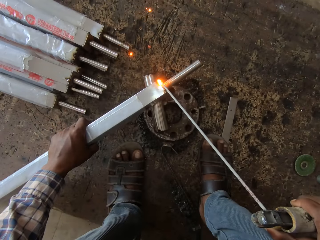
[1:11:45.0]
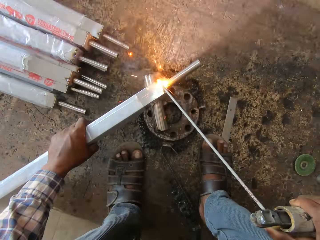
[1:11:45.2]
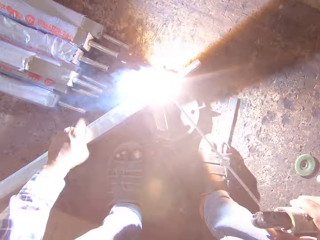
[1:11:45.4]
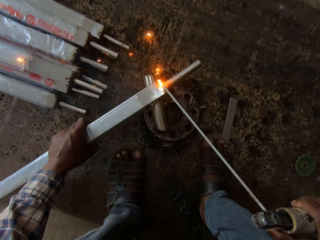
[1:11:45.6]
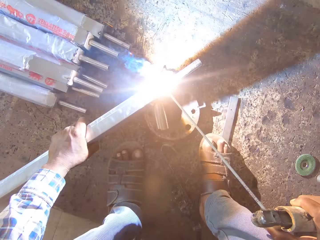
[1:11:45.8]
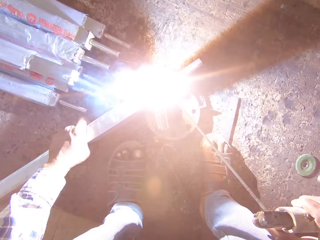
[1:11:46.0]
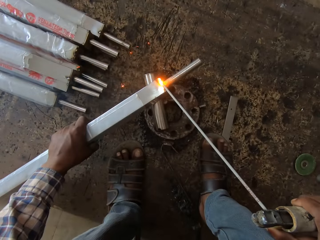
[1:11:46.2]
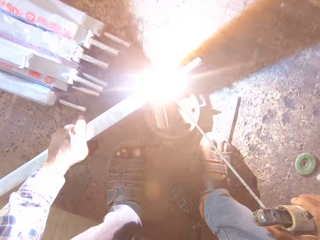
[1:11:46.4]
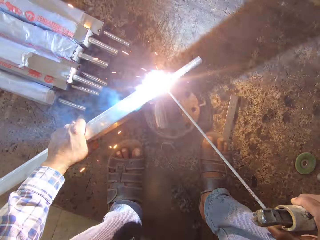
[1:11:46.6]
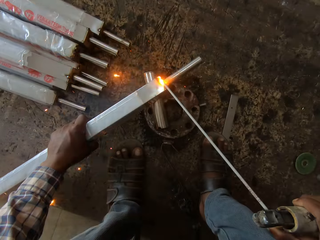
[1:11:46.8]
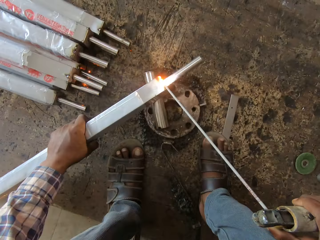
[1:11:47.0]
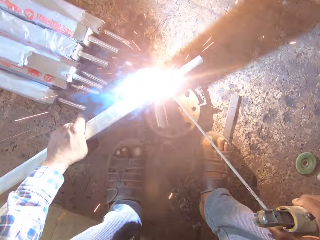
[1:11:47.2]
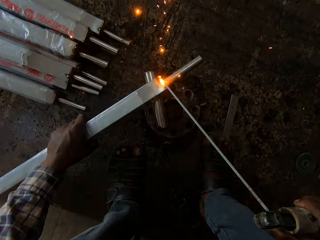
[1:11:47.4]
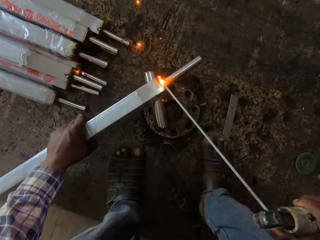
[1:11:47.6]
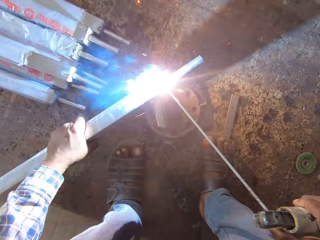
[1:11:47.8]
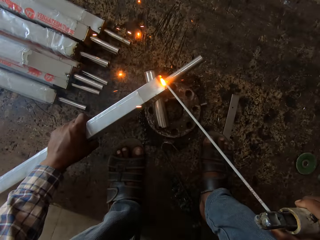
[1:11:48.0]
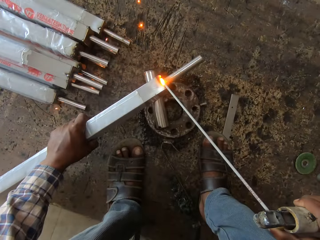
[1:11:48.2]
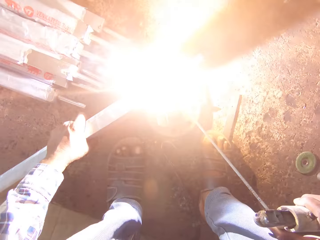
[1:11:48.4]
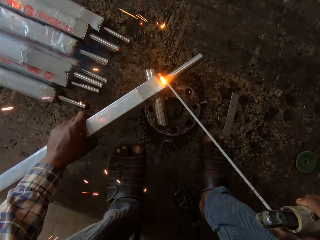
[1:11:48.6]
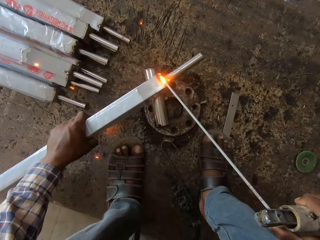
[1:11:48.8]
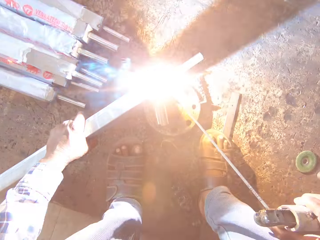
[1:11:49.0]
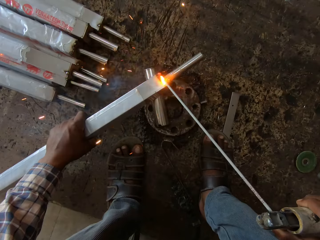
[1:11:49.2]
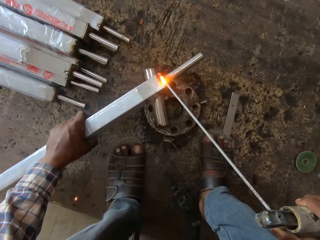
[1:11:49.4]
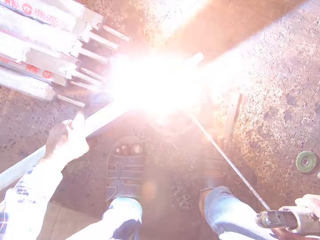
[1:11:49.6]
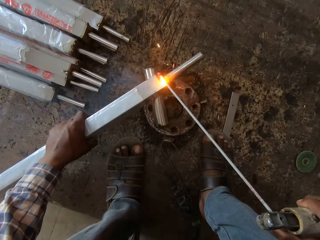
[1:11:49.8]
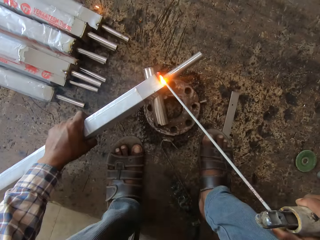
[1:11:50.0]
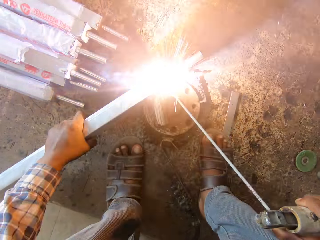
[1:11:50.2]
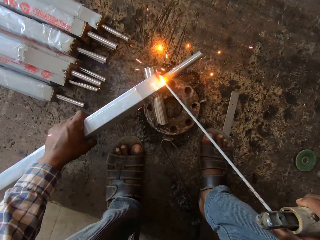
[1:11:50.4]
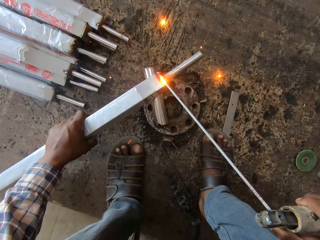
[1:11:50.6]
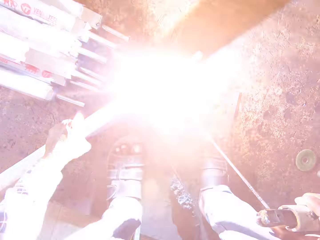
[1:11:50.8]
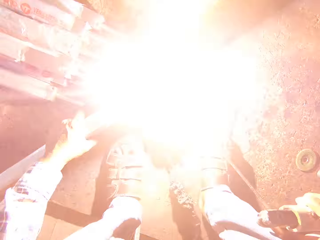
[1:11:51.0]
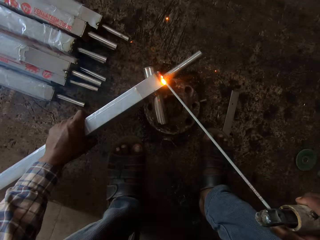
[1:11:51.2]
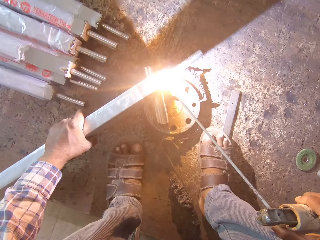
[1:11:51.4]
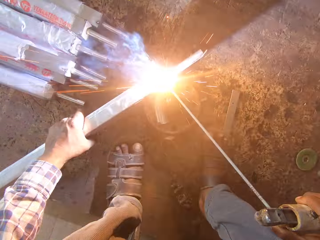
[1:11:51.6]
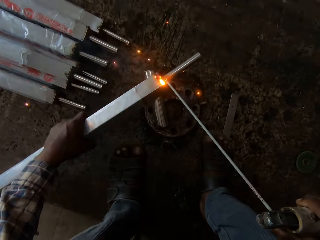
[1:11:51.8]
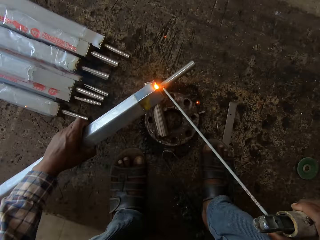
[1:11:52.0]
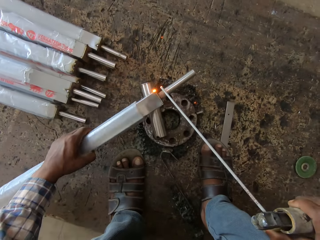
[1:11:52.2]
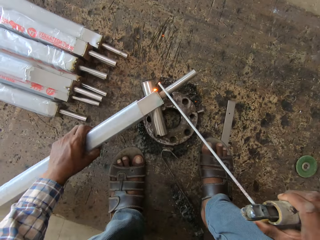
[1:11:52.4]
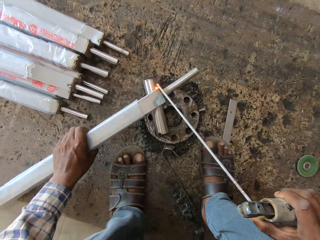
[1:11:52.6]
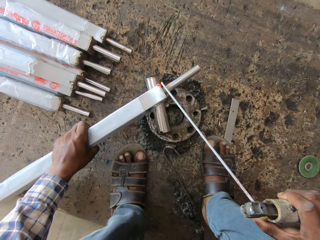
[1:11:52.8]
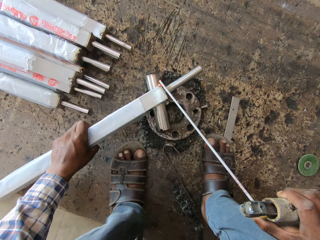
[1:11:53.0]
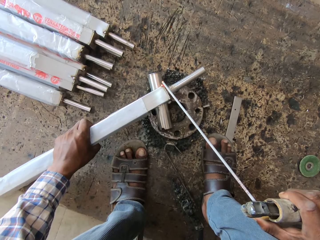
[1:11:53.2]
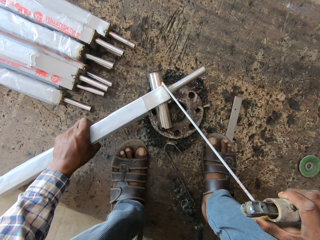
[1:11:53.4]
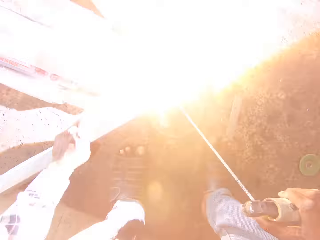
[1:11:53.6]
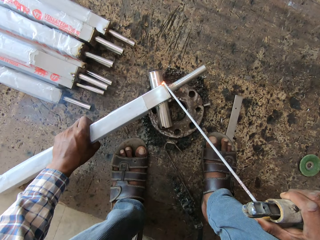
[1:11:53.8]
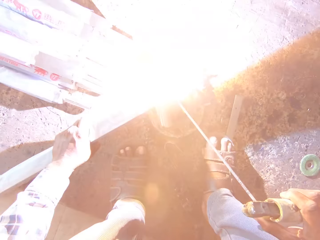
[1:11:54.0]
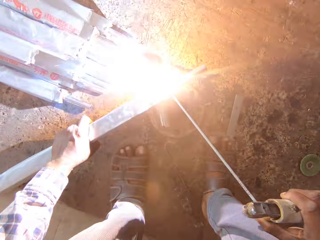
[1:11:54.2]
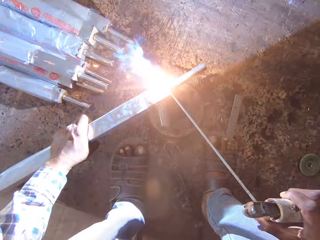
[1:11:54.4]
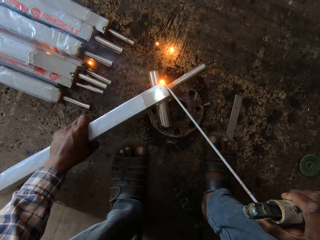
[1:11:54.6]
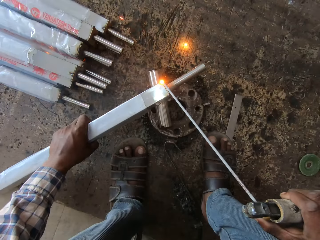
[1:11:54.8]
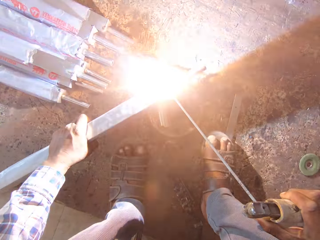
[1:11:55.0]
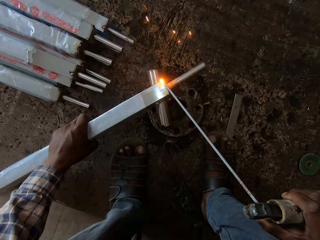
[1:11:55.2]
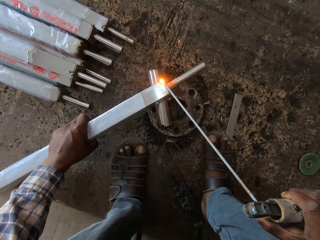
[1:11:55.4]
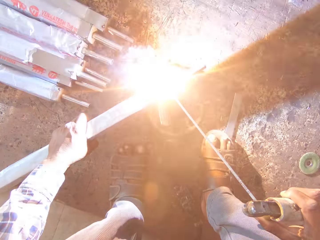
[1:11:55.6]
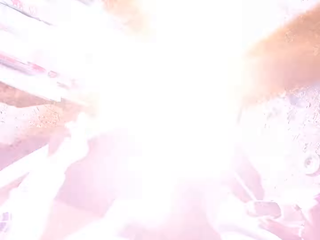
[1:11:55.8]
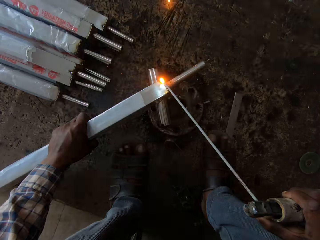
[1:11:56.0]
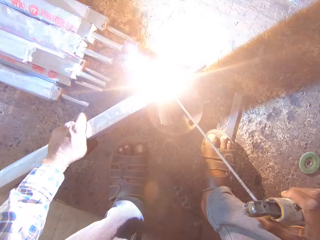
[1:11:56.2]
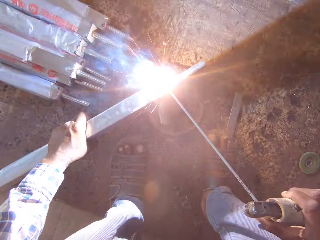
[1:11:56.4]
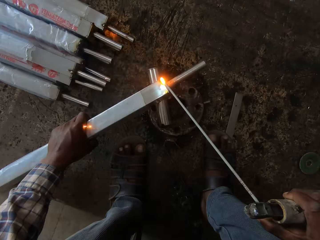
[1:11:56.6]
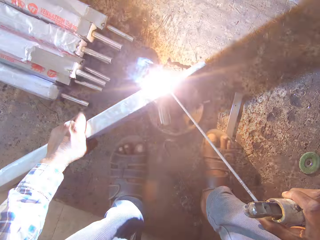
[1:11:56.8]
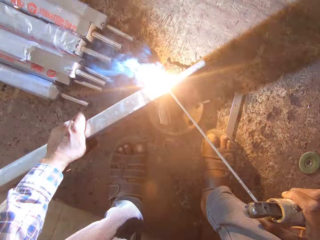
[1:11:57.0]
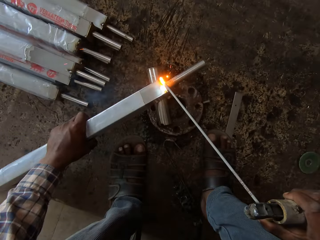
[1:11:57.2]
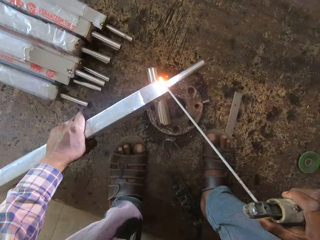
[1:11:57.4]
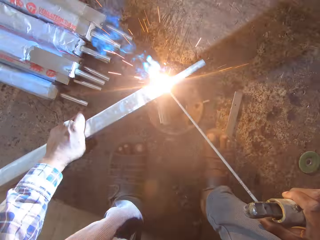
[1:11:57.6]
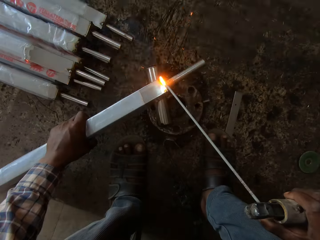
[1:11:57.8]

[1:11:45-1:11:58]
The camera wearer turns the square pipe with his left hand. He welds the square pipe with the electrode holder in his right hand.

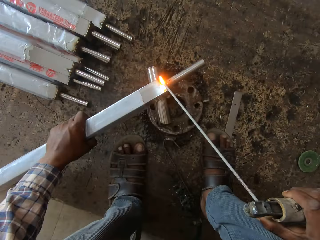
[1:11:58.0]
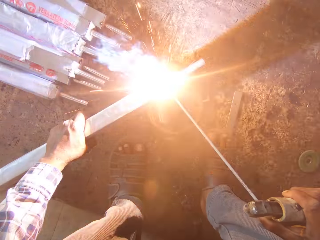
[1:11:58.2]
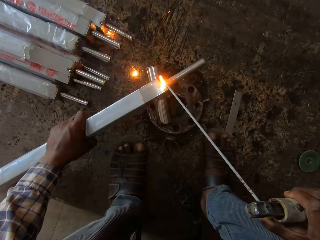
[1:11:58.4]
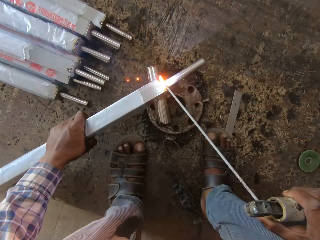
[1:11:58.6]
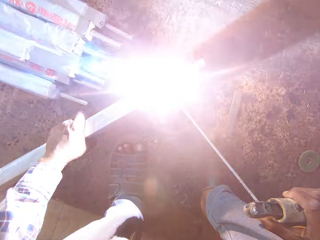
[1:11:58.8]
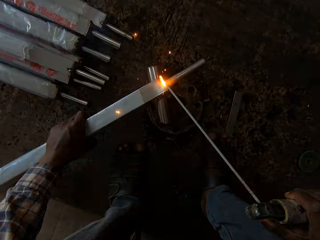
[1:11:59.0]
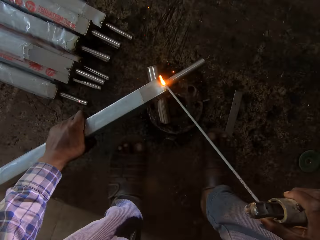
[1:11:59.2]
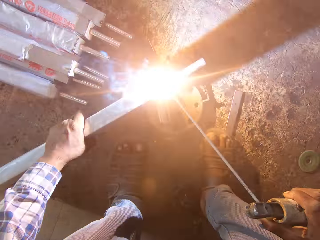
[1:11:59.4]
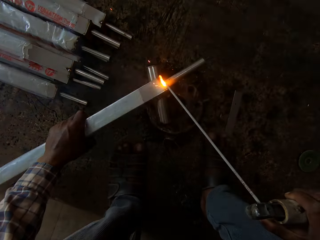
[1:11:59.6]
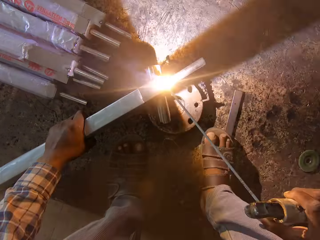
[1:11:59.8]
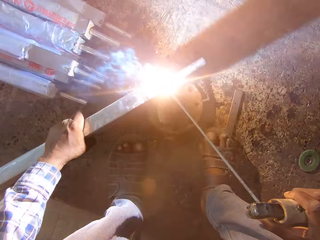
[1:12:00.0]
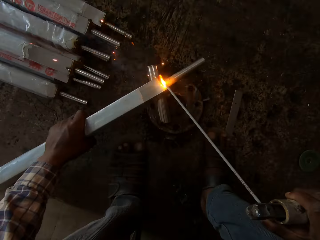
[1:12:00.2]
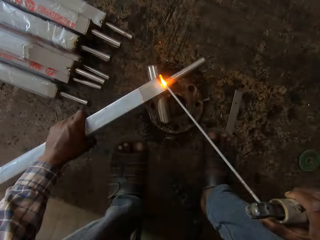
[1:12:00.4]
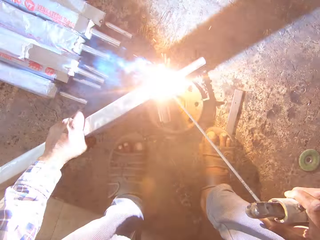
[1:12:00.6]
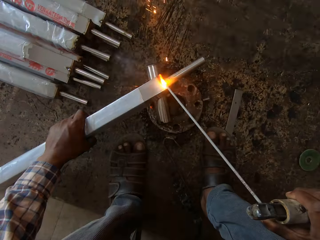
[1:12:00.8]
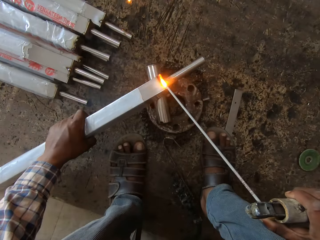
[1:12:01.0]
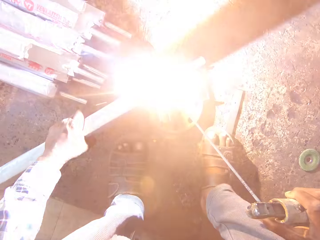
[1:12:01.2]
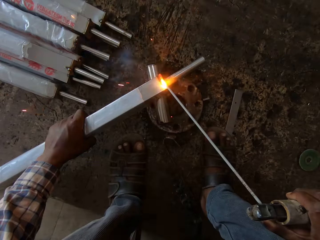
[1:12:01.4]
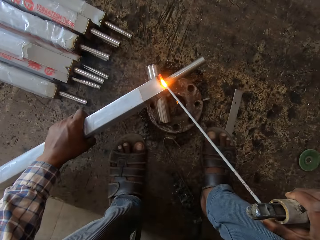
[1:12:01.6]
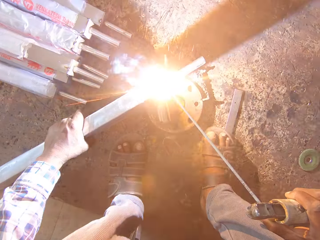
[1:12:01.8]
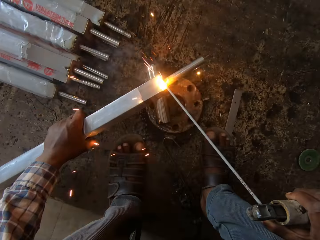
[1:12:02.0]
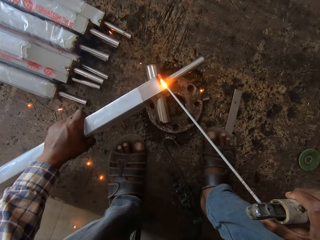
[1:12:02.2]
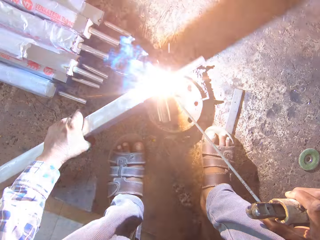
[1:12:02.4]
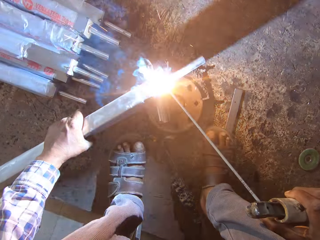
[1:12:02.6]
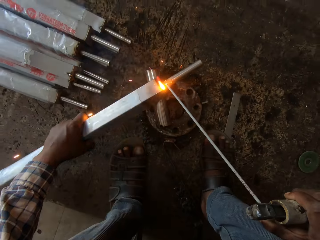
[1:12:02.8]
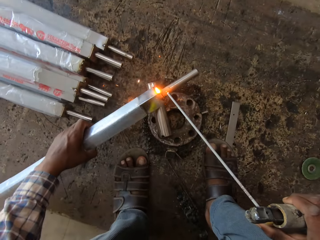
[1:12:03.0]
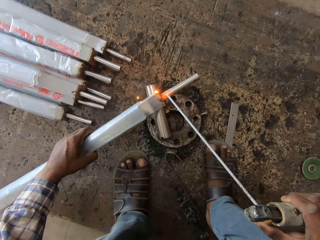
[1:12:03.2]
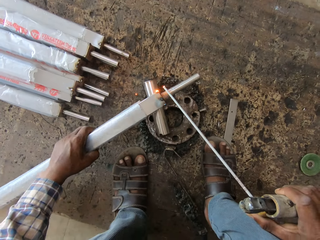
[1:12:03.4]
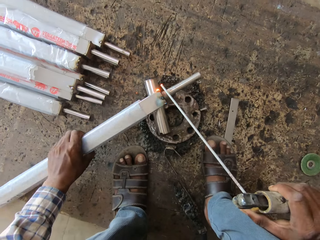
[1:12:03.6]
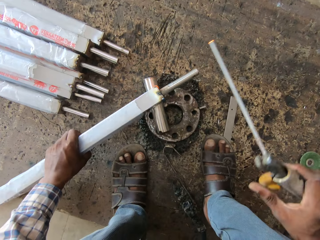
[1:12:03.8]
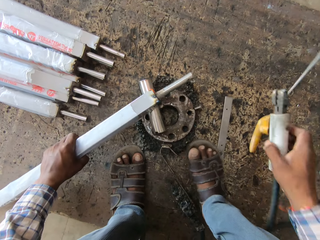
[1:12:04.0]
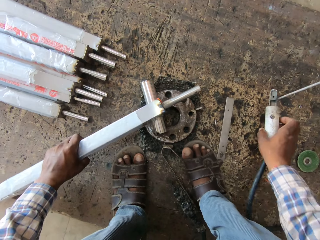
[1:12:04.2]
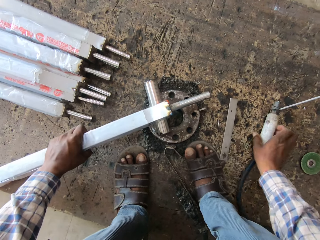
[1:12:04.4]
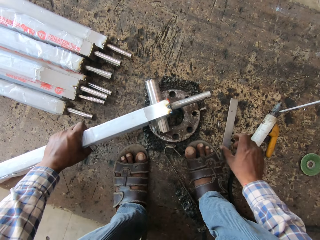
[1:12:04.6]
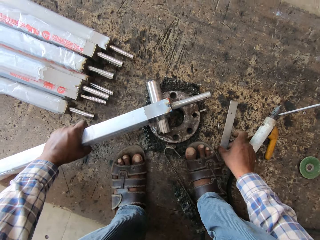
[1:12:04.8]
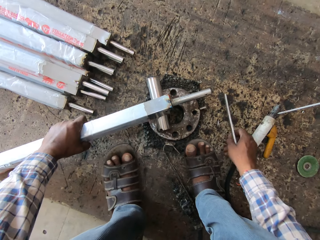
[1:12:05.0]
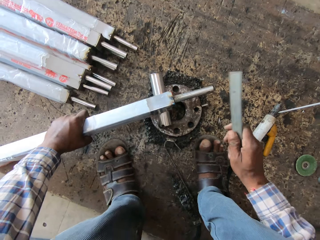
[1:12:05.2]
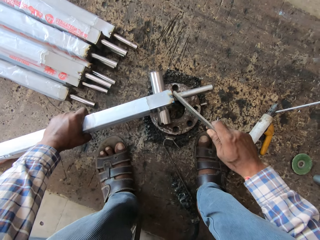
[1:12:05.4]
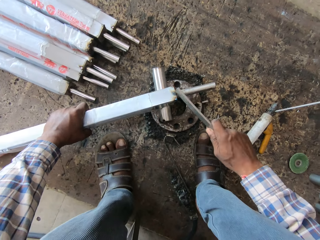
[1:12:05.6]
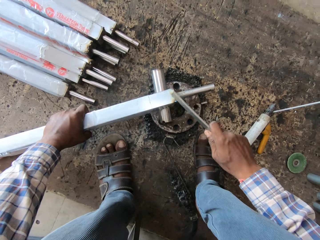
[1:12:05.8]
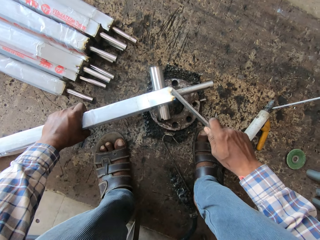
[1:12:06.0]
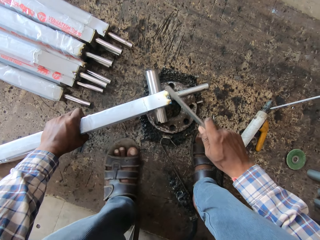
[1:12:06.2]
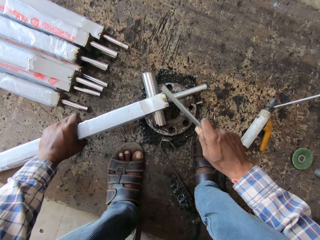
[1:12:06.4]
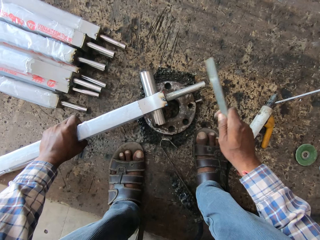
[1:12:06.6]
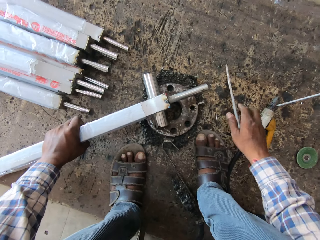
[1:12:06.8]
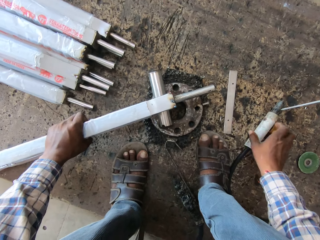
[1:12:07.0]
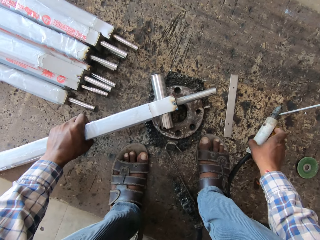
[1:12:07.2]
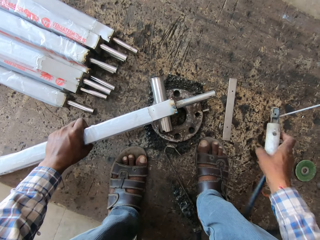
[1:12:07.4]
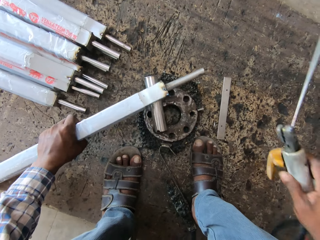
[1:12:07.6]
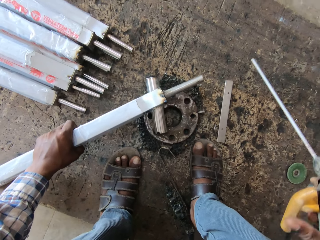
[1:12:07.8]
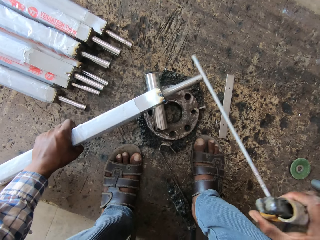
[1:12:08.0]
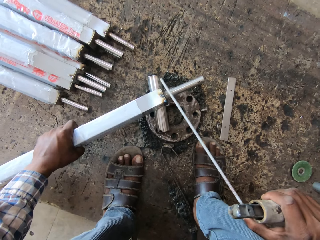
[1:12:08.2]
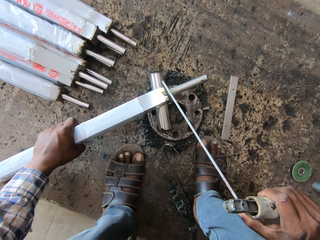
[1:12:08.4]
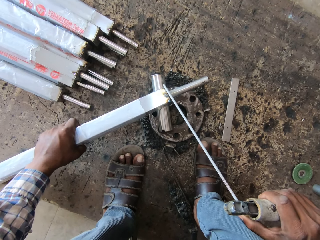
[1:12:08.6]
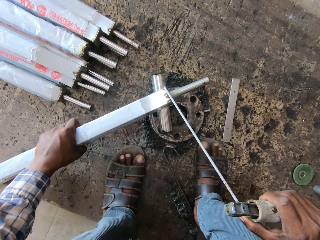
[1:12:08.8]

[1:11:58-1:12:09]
The camera wearer turns the square pipe with his left hand. He drops the electrode holder on the board with his right hand. He picks the metal strip from the board with his right hand. He hits the square pipe in his left hand with the metal strip in his right hand. He drops the metal strip on the board with his right hand. He picks the electrode holder from the board with his right hand. He welds the metal.
